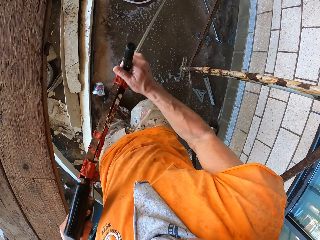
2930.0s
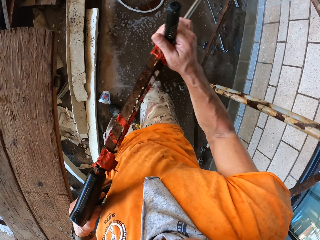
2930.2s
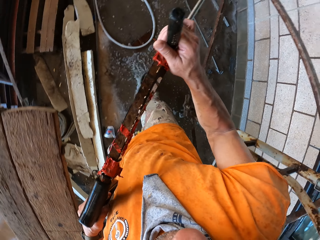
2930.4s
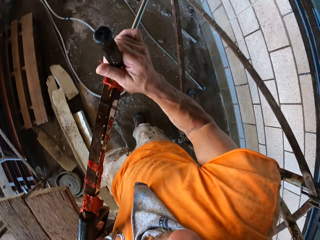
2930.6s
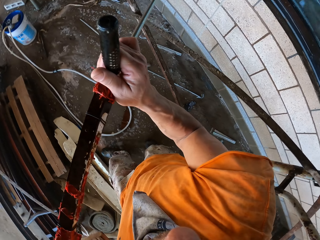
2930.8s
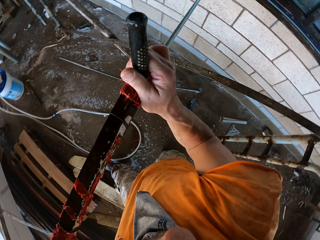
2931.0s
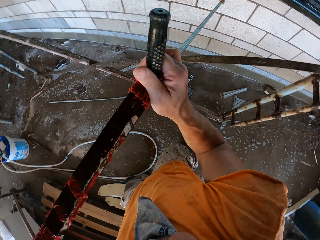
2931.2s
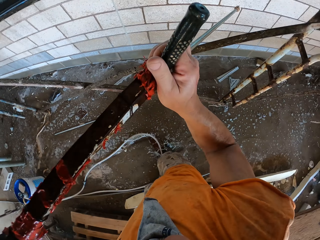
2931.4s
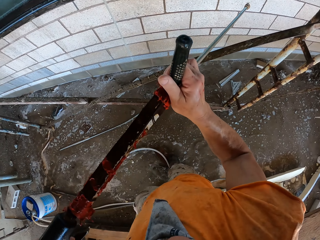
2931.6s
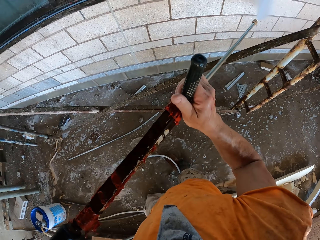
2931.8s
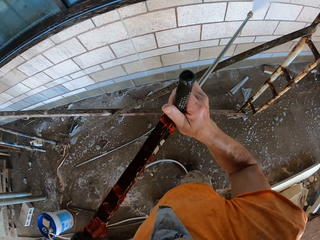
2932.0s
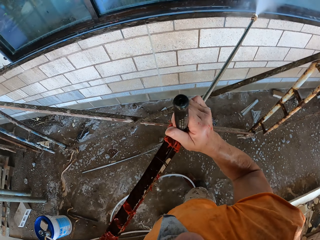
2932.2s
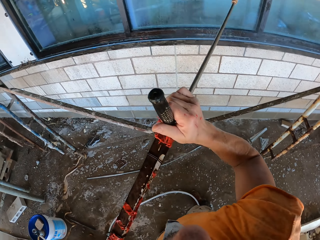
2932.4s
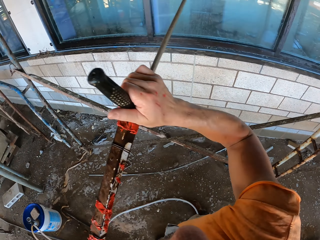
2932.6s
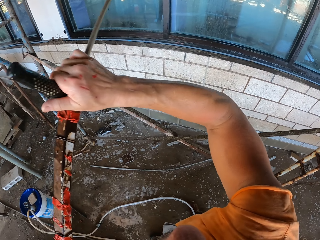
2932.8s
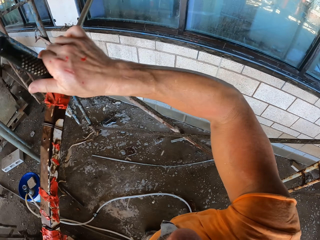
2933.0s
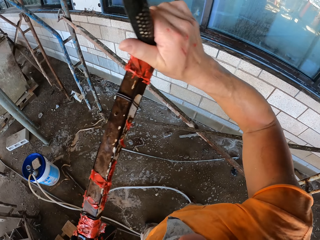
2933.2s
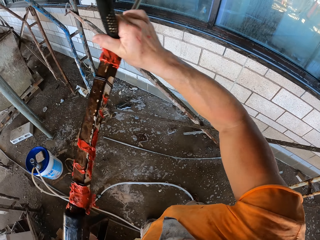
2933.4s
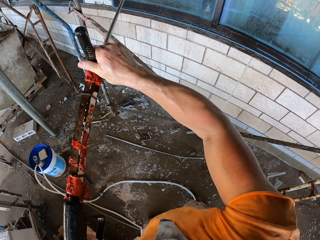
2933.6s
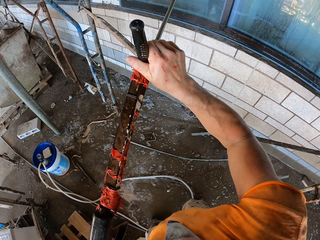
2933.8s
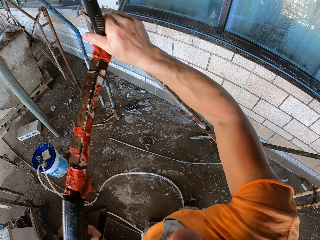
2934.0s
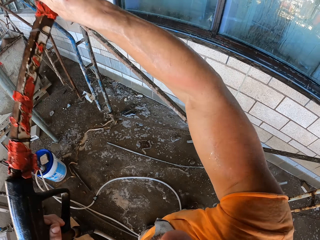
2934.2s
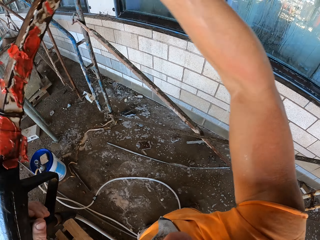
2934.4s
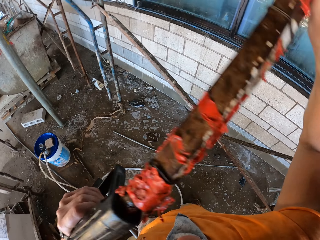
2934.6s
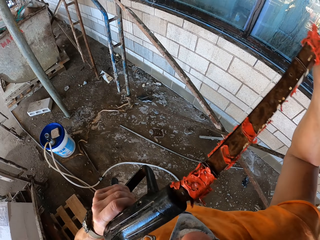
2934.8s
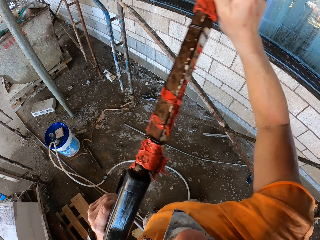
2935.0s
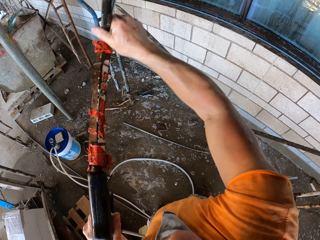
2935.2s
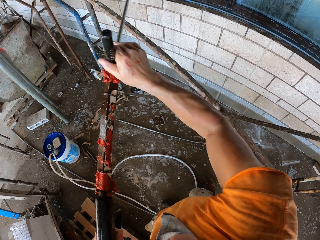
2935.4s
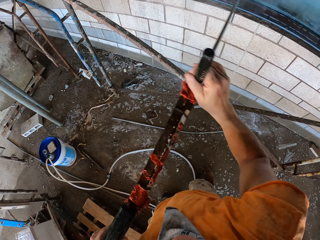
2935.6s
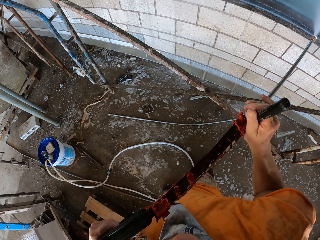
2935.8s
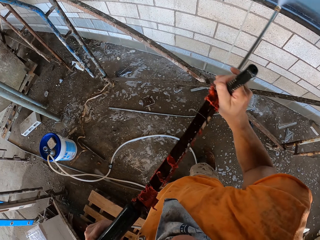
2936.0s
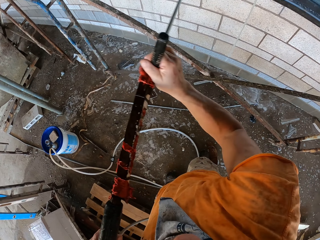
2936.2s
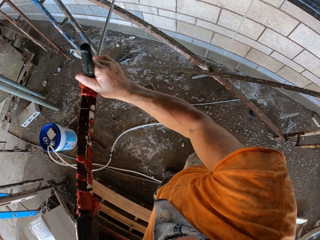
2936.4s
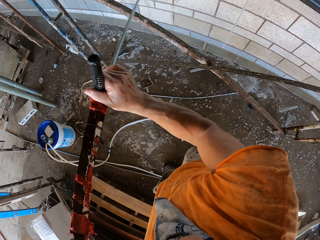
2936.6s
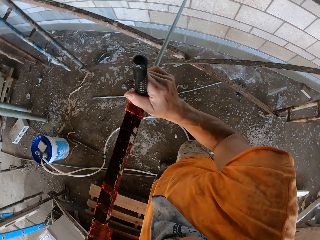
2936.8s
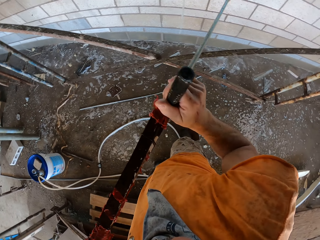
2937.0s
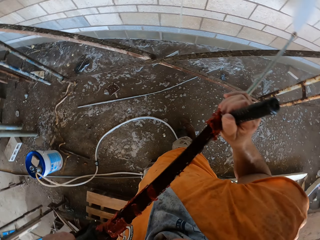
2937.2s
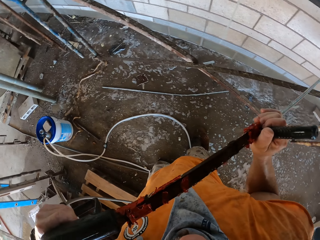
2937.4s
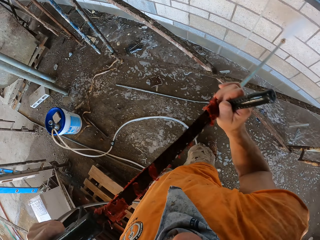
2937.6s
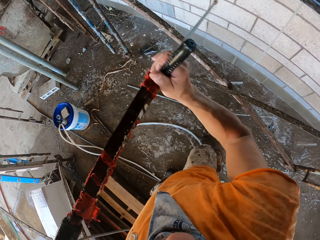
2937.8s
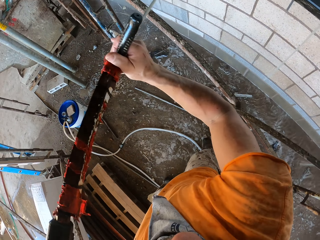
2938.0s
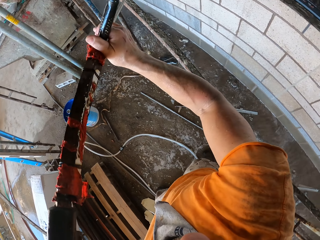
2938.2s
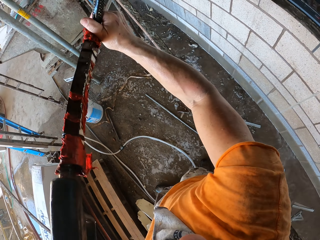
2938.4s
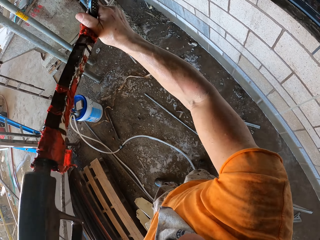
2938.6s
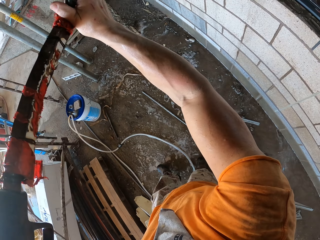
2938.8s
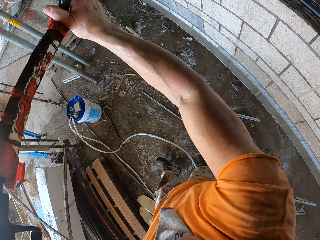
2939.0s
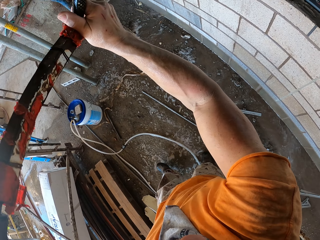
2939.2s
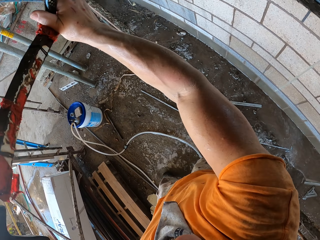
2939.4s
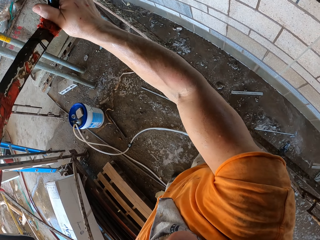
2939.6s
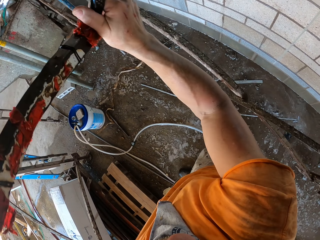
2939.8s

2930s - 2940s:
The camera wearer switches off the high pressure washer. They walk around. They switch on the high pressure washer and clean the window with the high pressure washer. They rinse the wall.

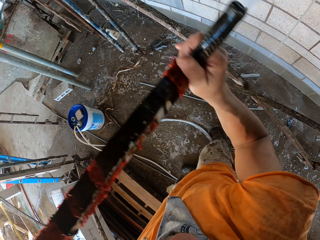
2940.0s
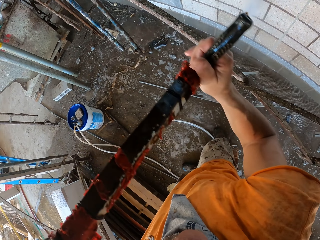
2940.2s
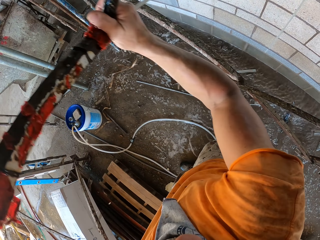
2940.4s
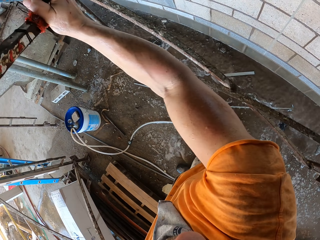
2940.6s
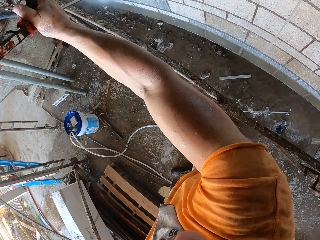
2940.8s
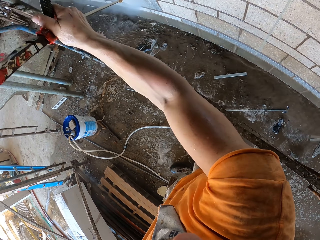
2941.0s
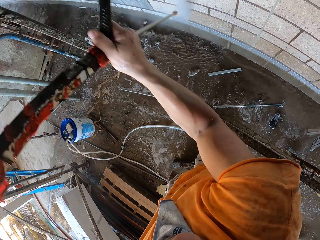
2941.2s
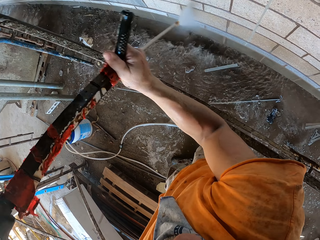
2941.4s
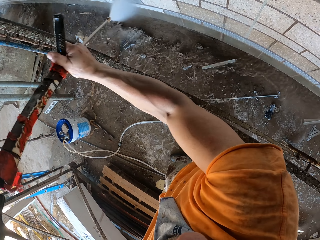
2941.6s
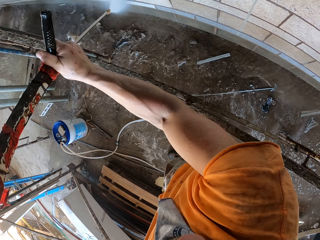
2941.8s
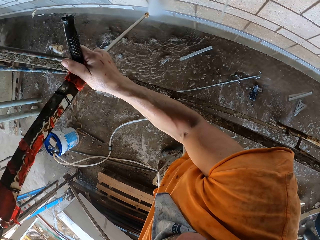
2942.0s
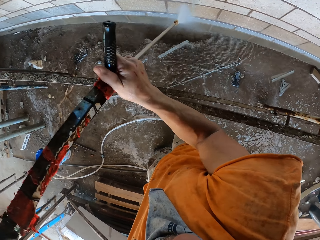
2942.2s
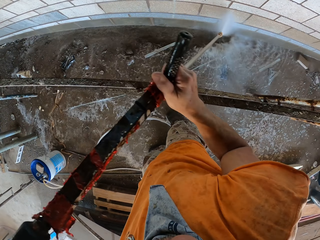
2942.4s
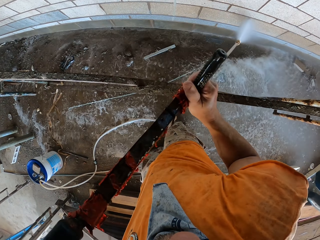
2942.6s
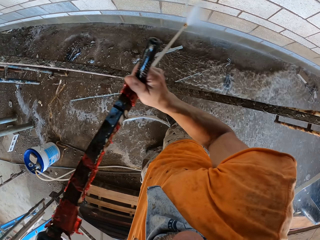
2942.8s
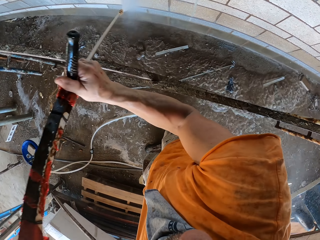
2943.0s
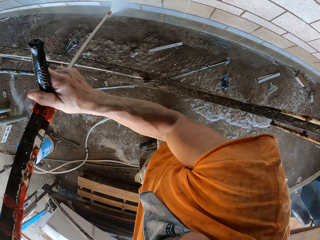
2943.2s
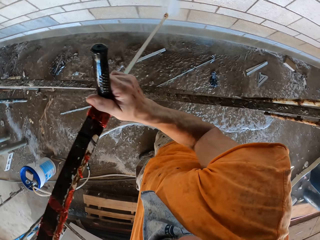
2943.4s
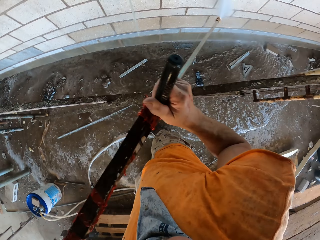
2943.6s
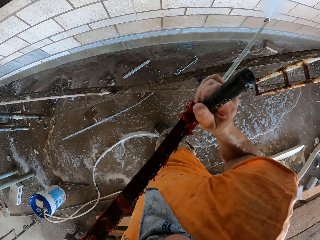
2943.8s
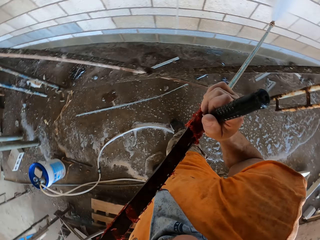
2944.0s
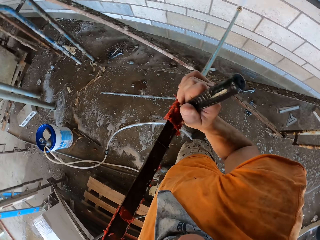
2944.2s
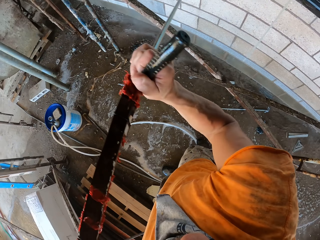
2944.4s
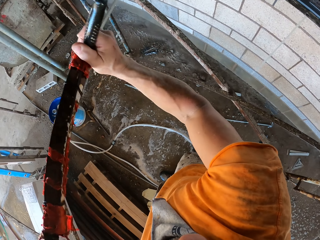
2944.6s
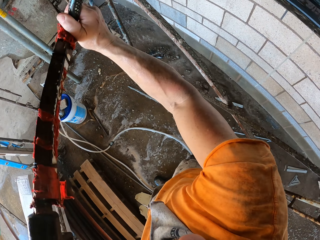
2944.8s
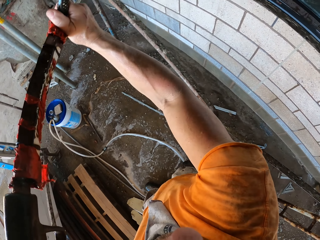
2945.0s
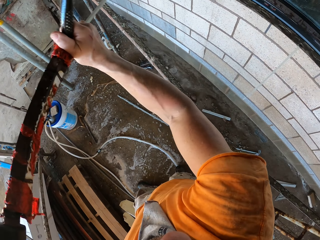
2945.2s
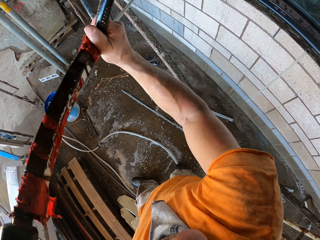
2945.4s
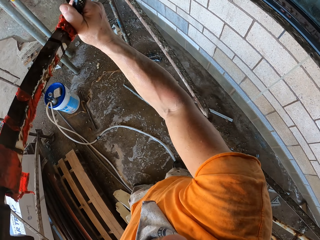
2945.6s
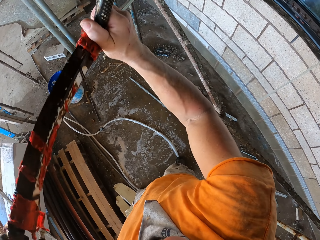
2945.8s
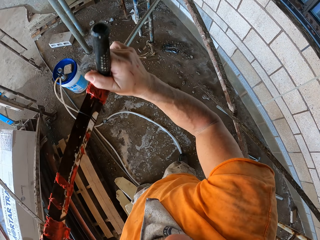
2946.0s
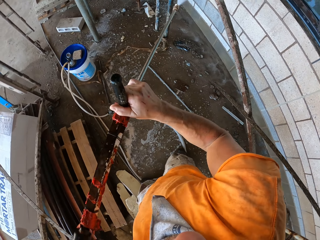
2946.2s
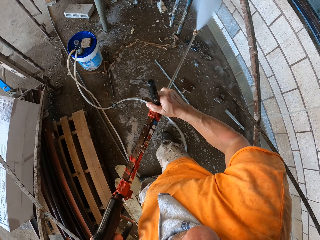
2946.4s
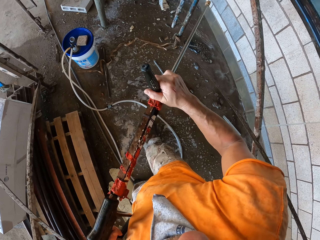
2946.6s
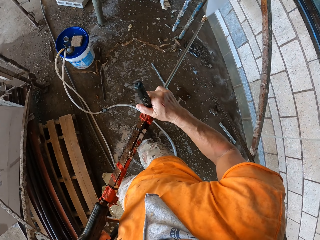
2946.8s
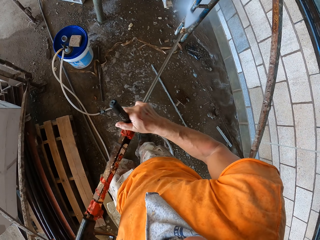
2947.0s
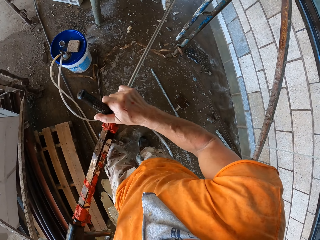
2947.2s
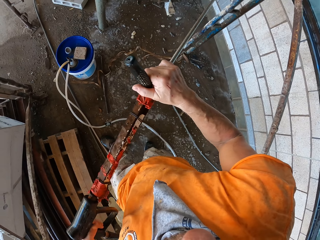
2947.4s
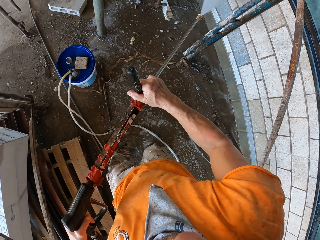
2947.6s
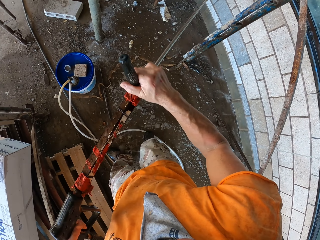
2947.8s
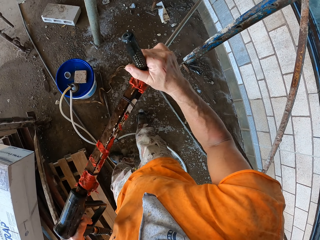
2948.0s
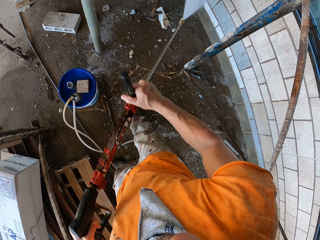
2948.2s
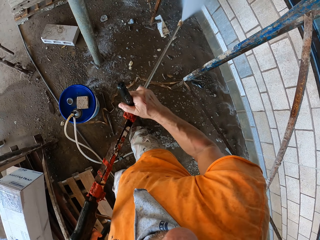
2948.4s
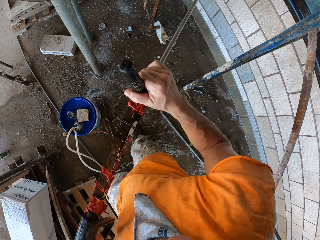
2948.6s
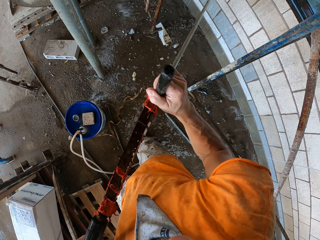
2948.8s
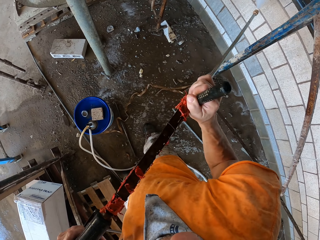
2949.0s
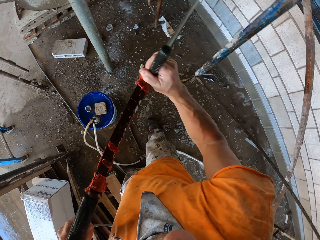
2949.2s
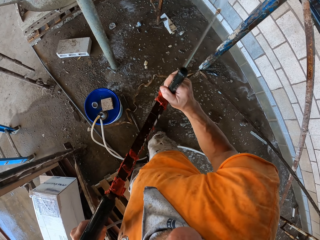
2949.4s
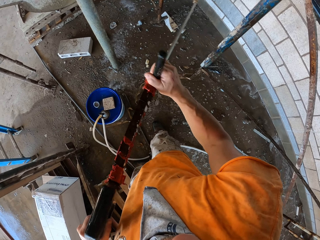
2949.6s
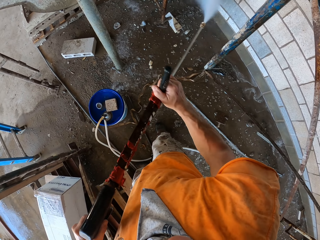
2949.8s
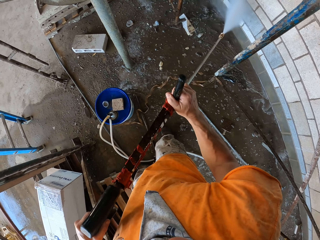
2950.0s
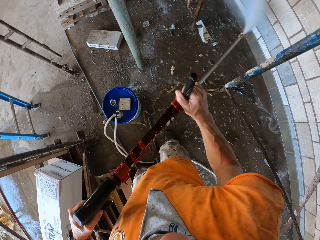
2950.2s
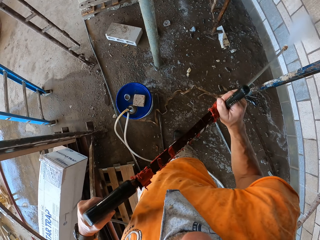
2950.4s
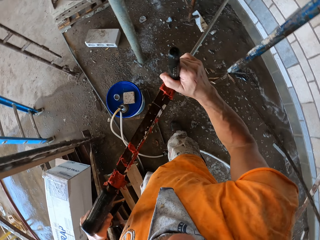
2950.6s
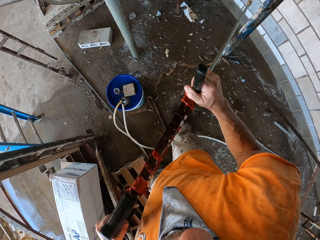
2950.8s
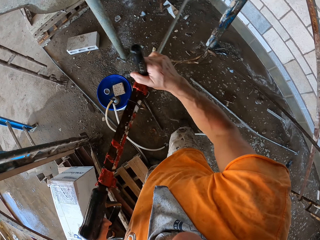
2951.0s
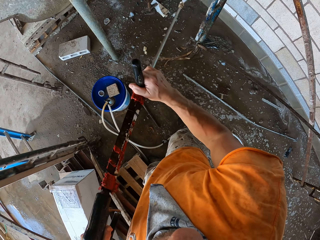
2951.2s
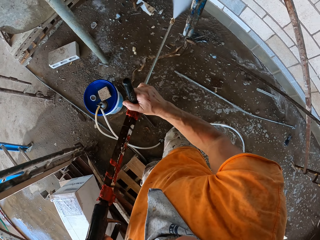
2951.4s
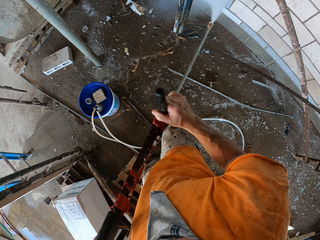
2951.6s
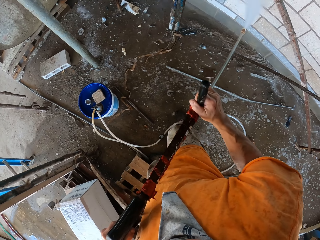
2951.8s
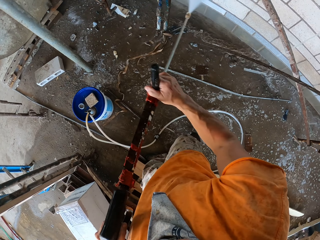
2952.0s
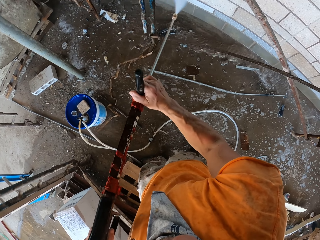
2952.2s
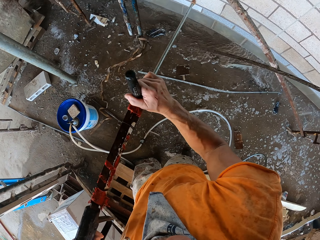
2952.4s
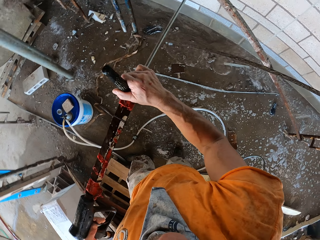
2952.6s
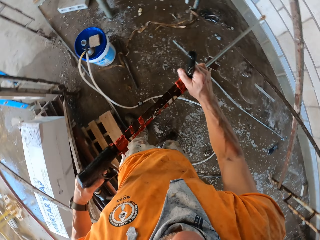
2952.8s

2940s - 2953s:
The camera wearer cleans the wall with a high pressure washer.
